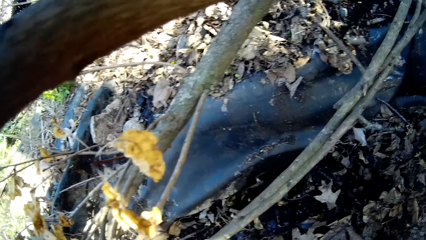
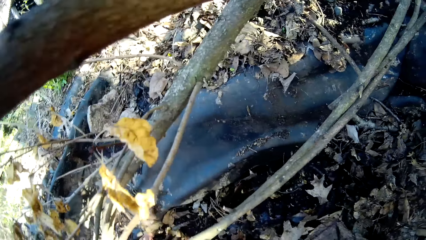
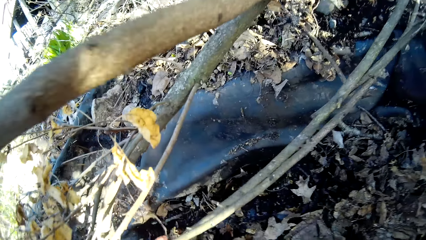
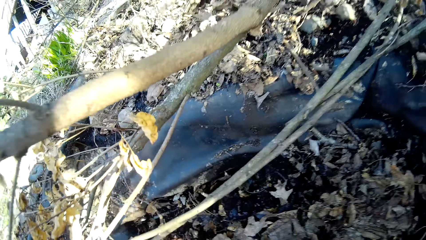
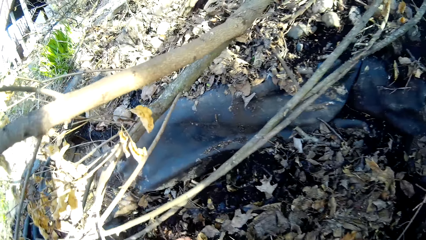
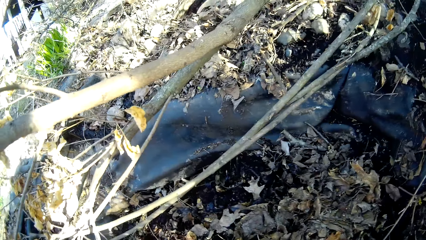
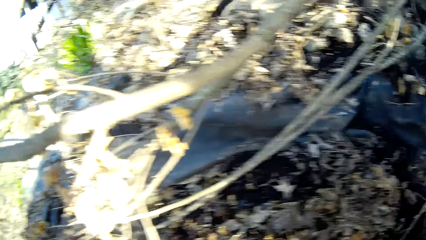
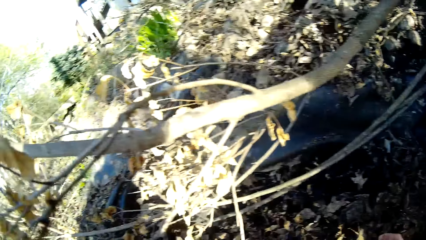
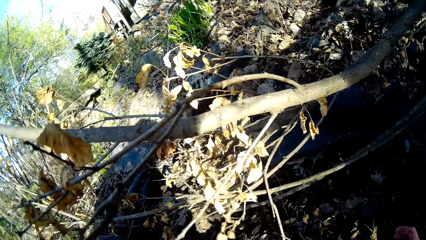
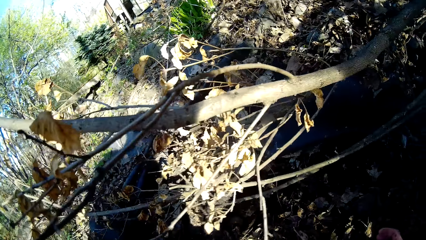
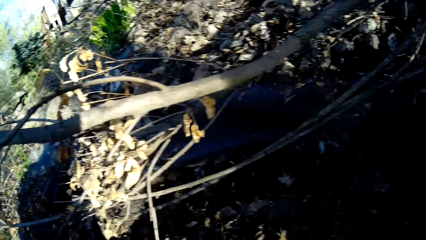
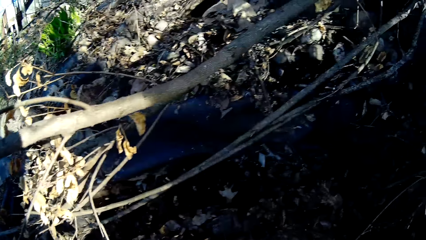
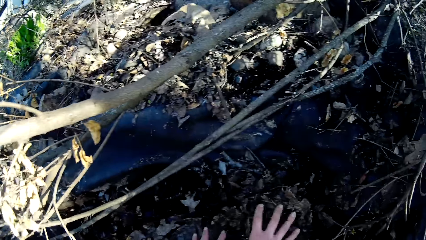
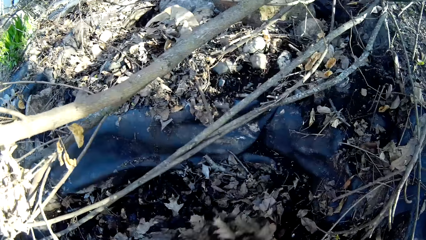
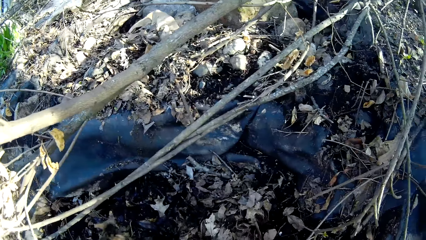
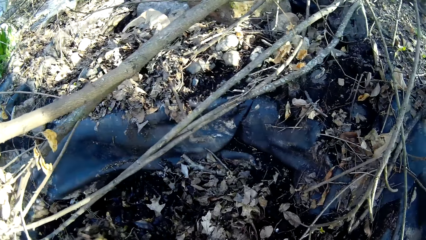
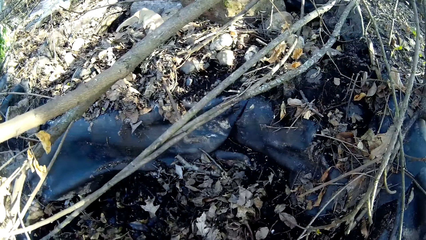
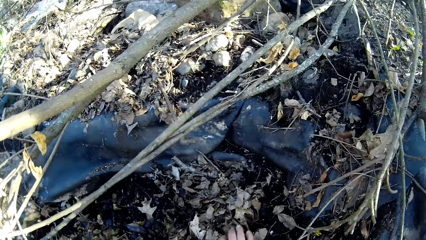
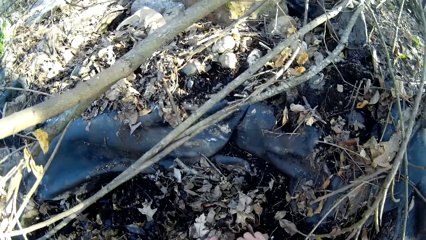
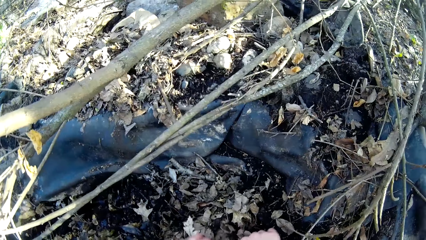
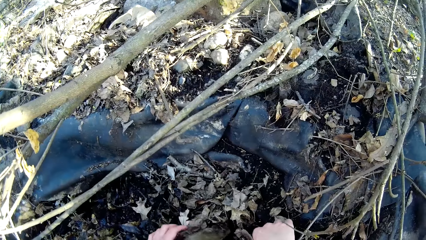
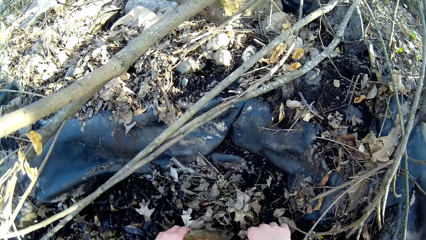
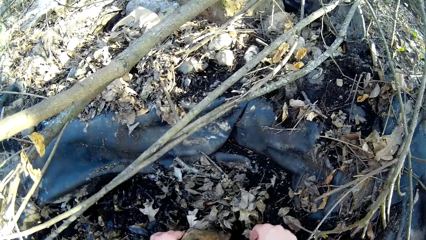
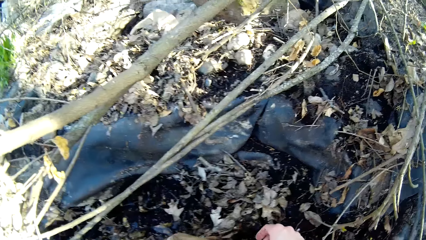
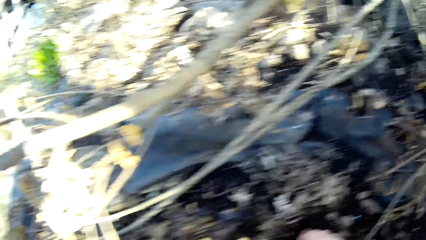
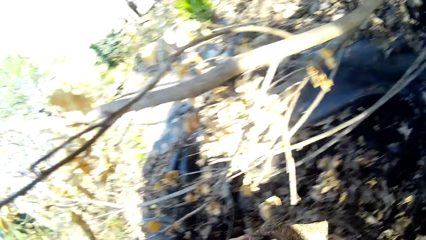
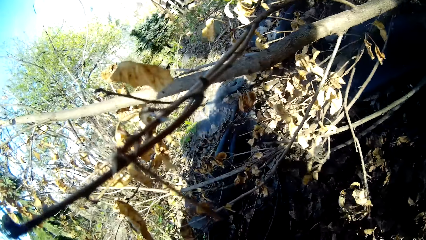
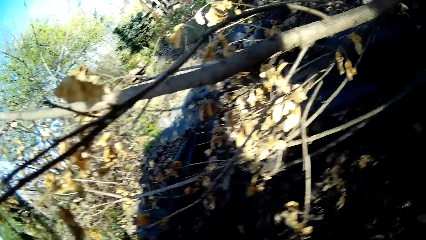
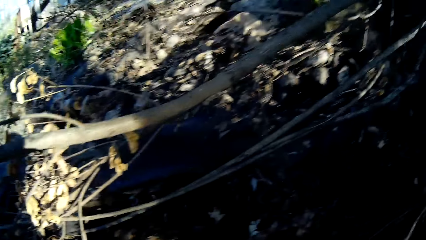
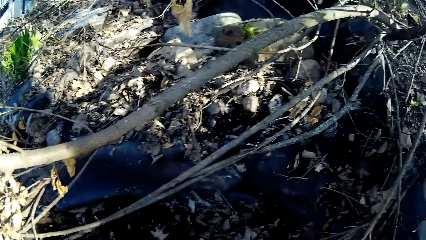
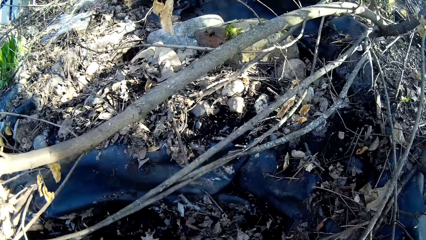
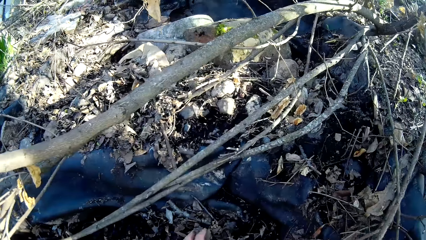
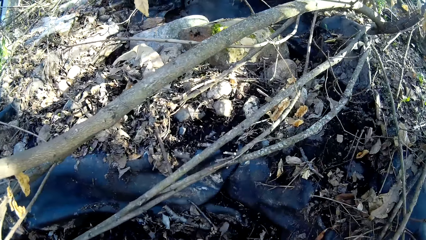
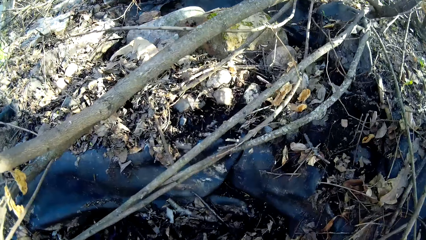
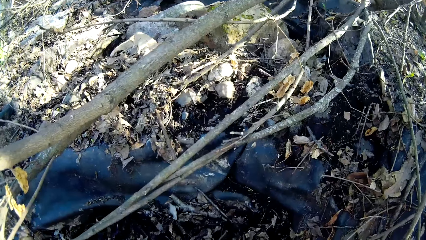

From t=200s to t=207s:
The camera wearer picks the stone from the floor into the bucket with her right hand.

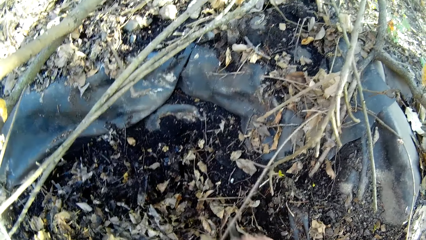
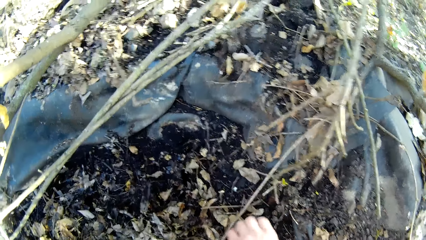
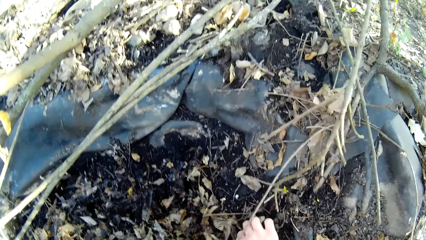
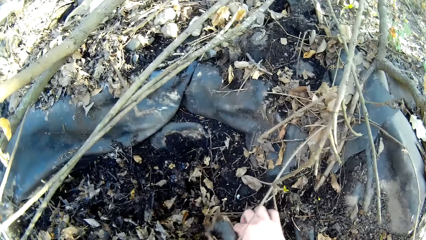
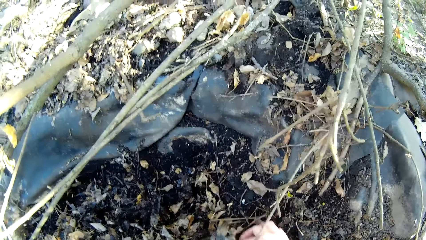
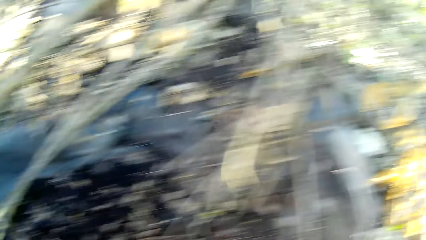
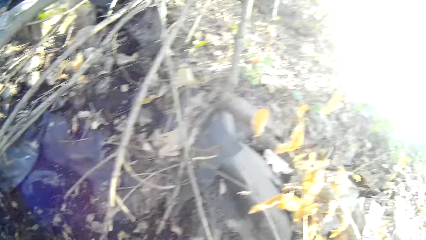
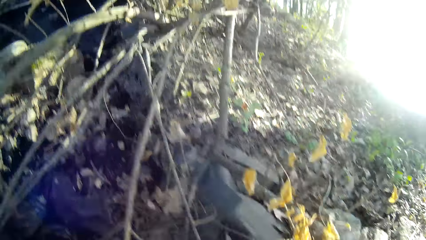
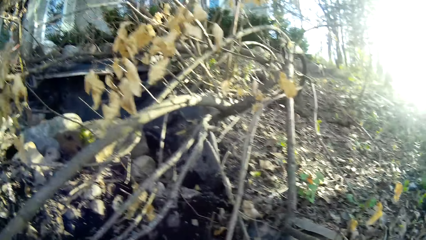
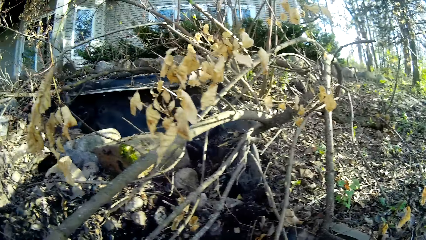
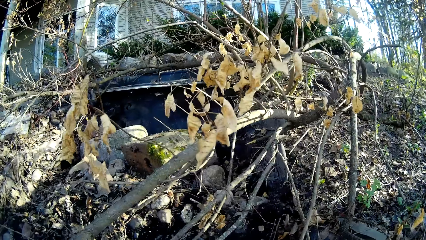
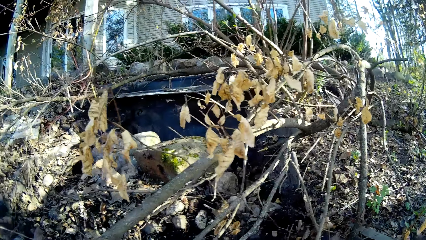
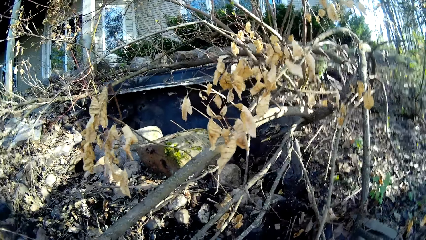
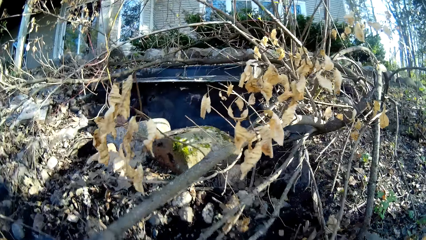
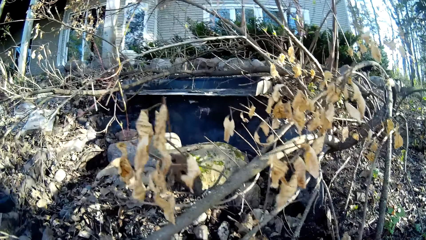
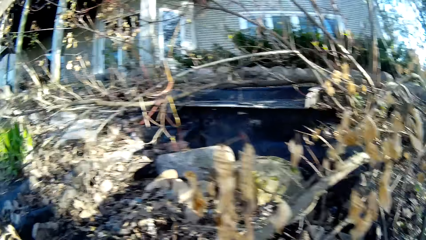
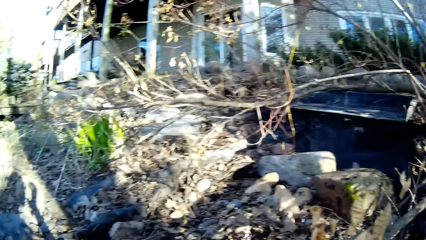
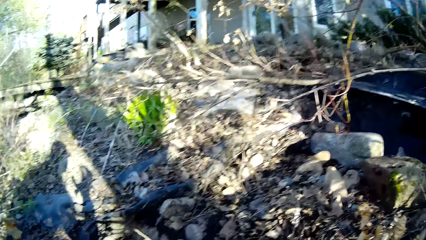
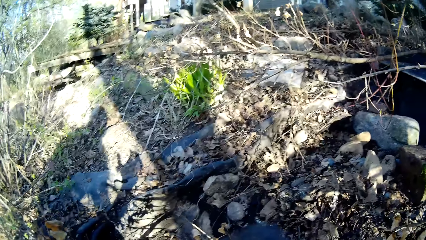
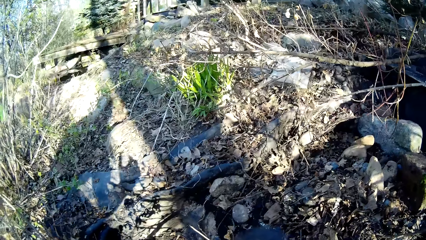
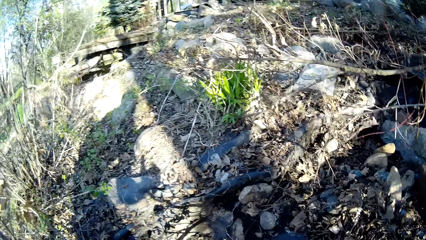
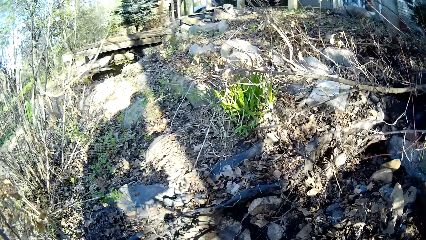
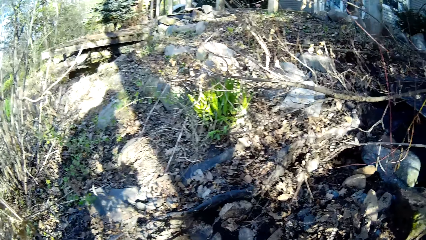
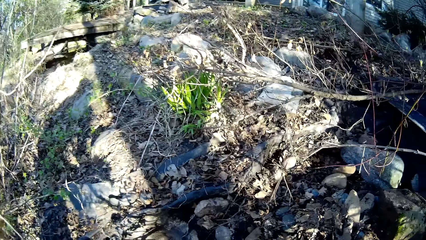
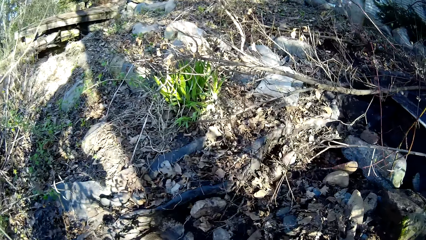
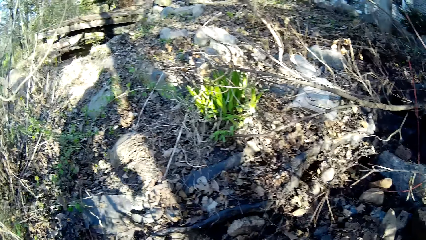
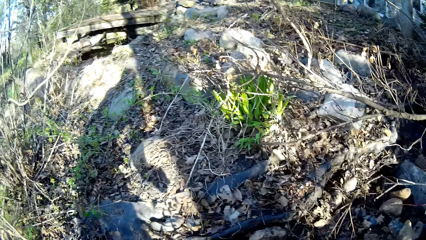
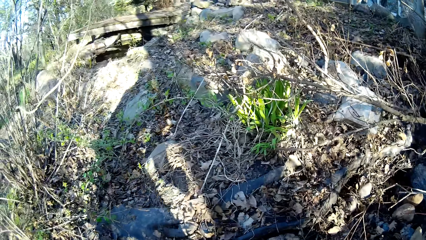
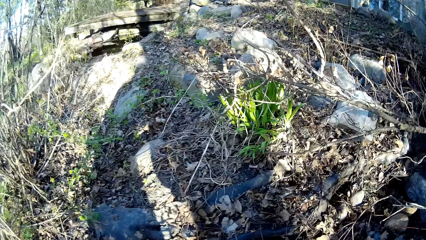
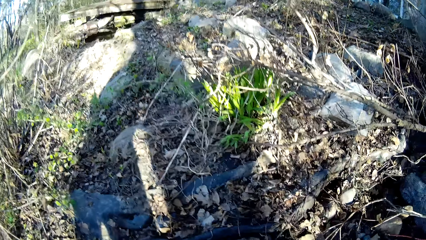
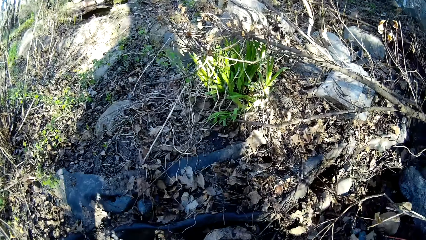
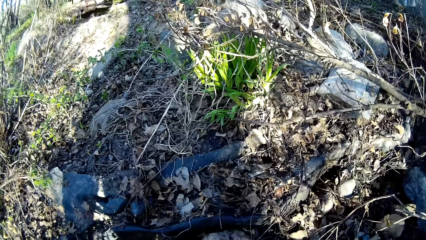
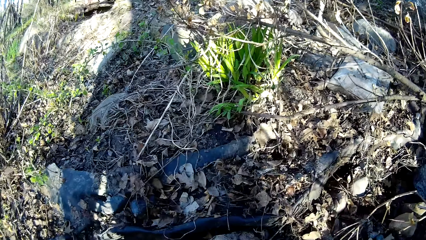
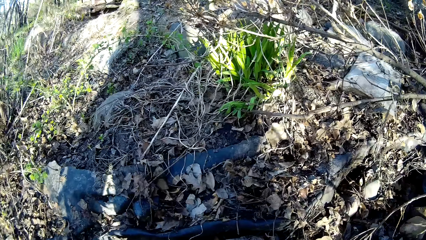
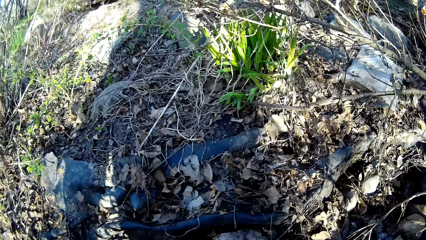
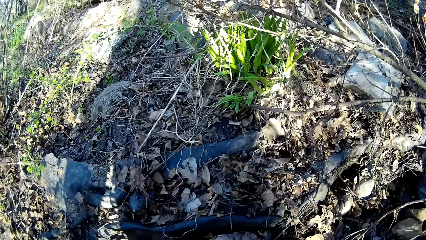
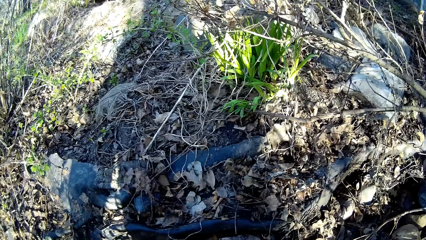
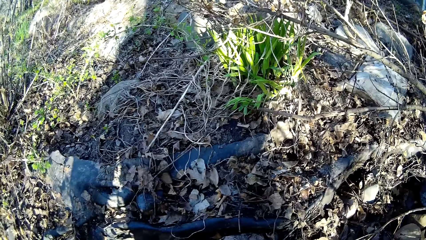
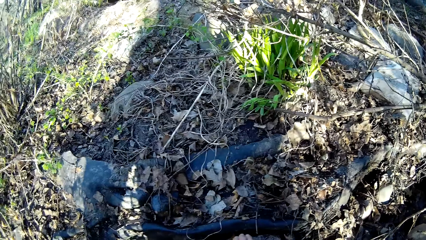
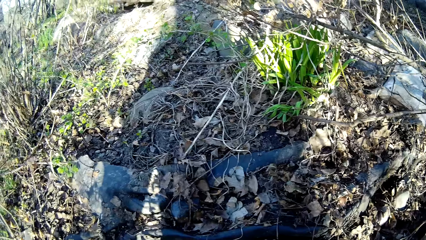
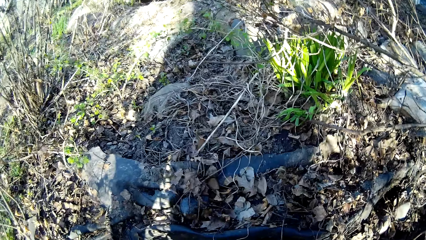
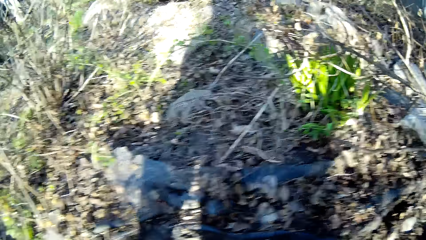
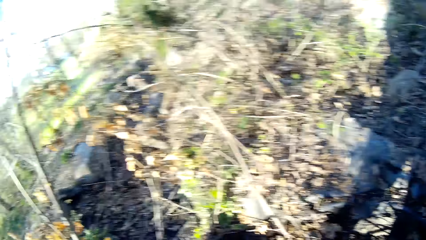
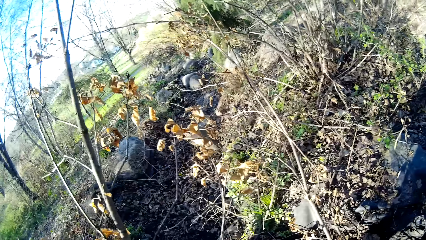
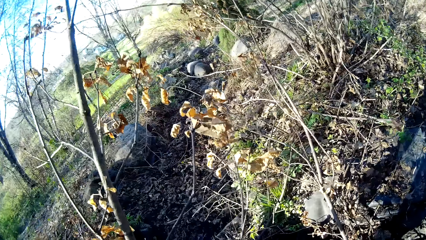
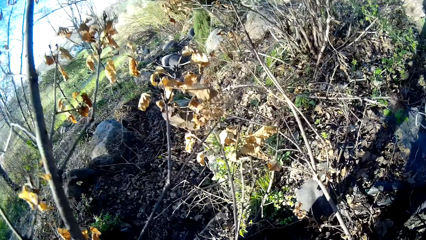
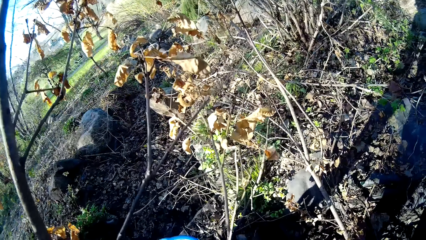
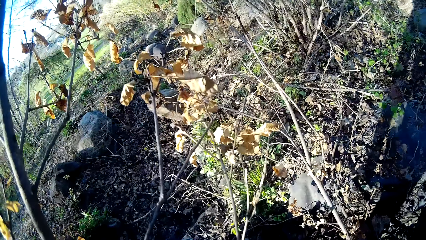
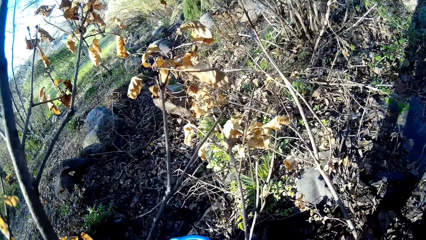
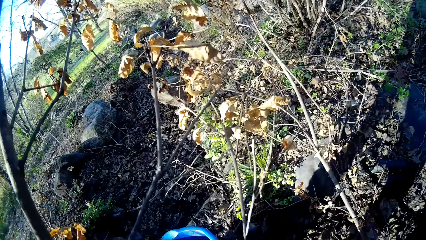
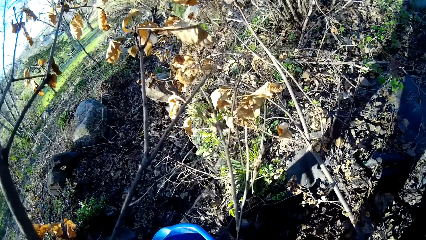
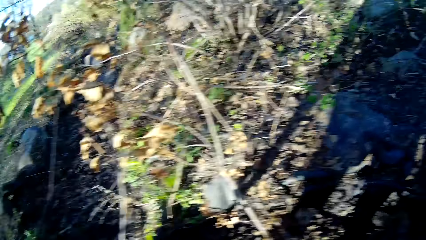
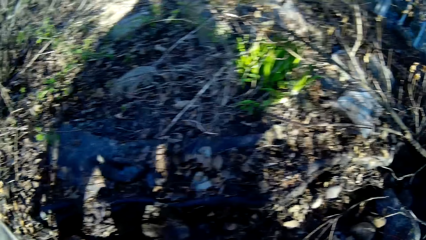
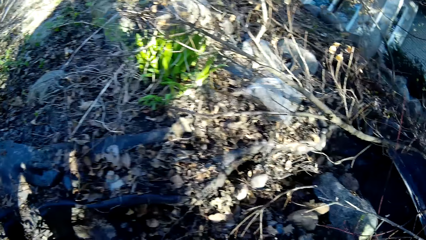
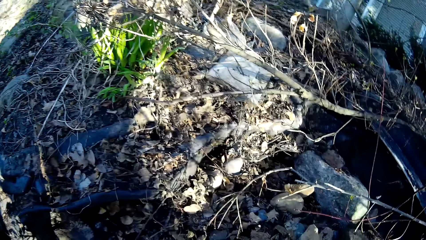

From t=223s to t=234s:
The camera wearer picks a stone from the floor with her right hand. She picks the stone from the floor into the bucket with her right hand.
